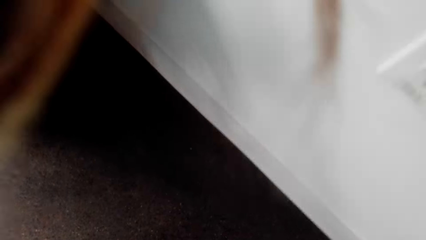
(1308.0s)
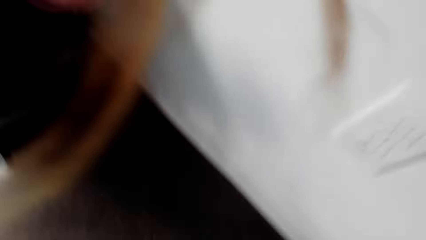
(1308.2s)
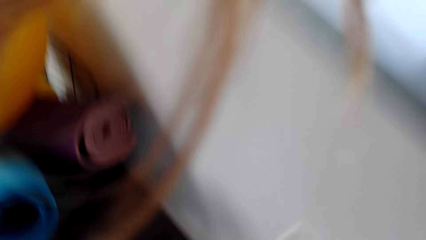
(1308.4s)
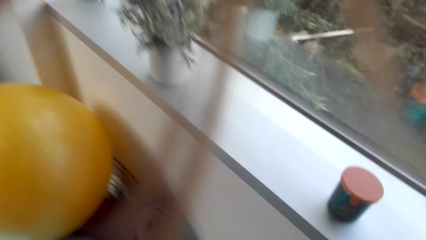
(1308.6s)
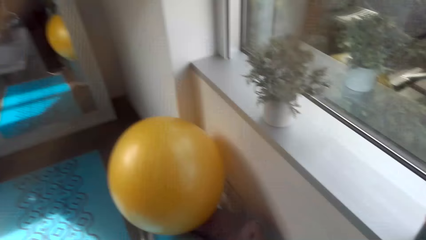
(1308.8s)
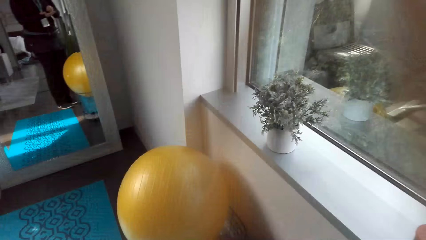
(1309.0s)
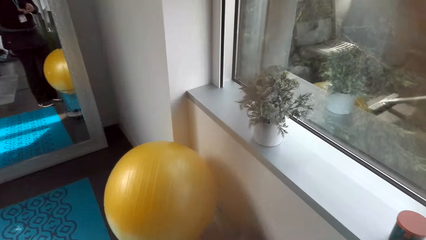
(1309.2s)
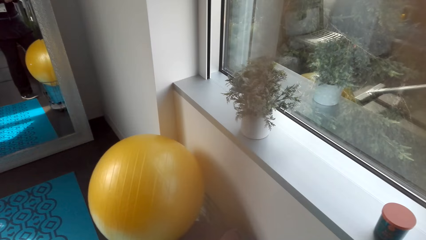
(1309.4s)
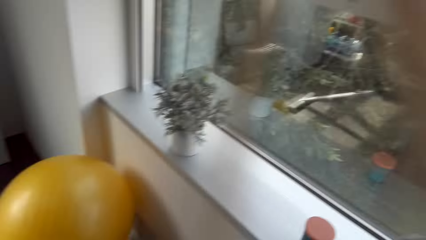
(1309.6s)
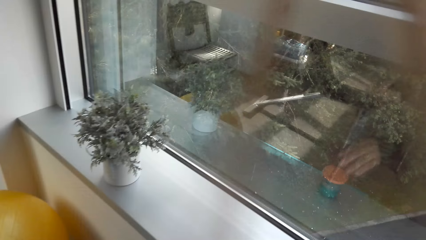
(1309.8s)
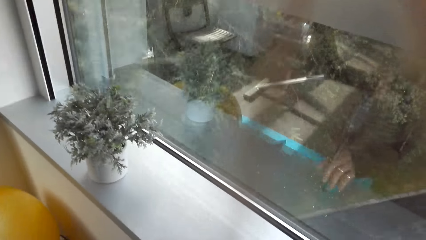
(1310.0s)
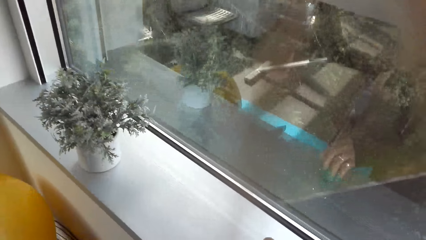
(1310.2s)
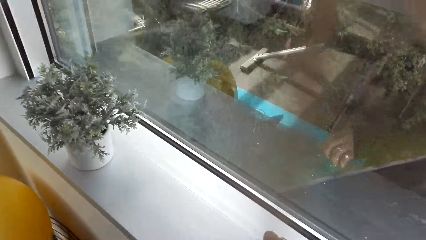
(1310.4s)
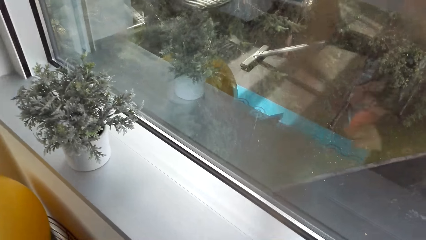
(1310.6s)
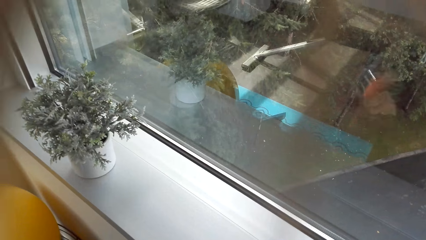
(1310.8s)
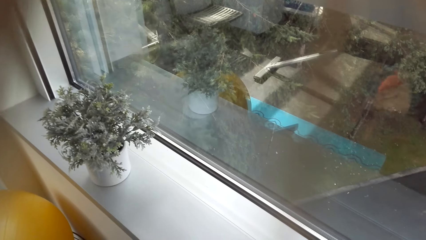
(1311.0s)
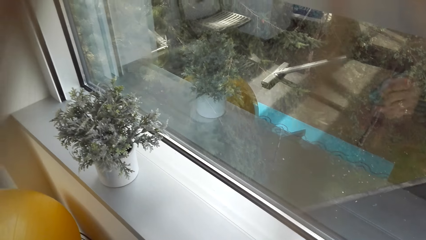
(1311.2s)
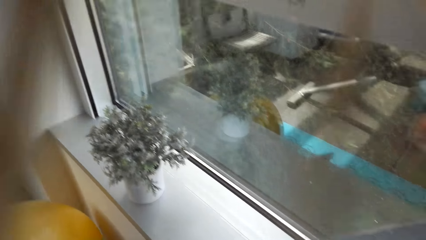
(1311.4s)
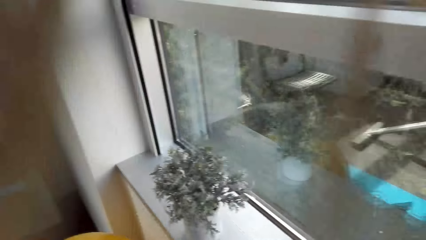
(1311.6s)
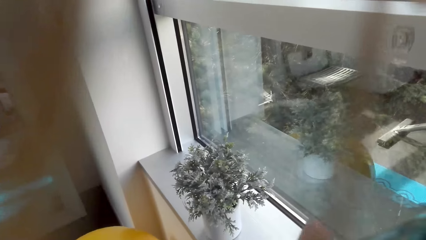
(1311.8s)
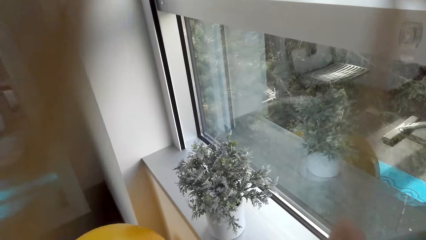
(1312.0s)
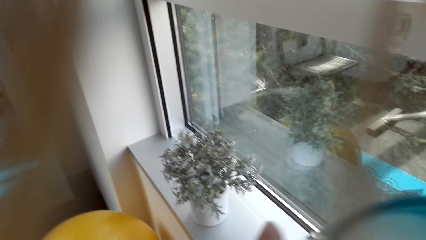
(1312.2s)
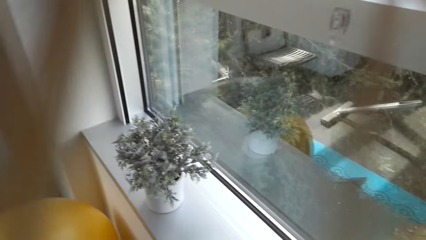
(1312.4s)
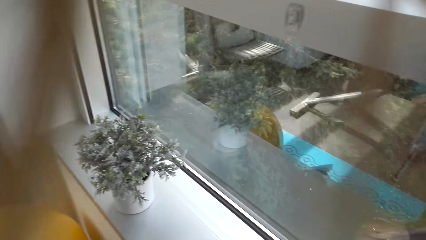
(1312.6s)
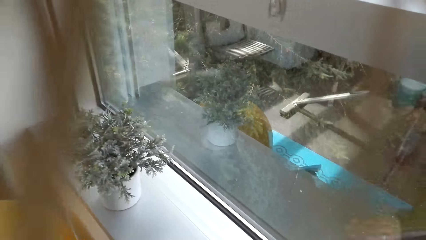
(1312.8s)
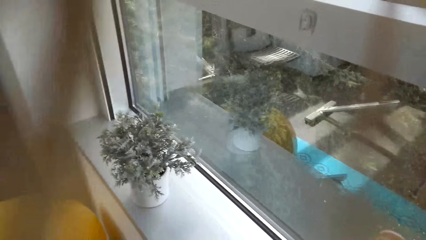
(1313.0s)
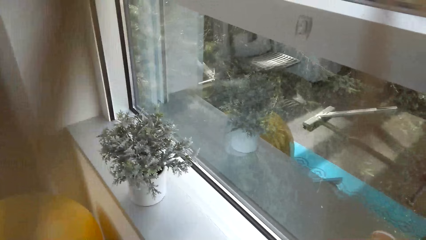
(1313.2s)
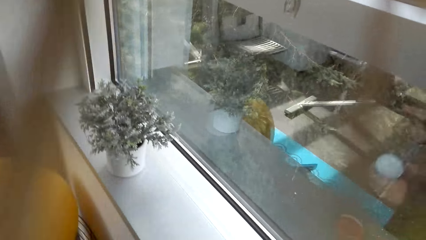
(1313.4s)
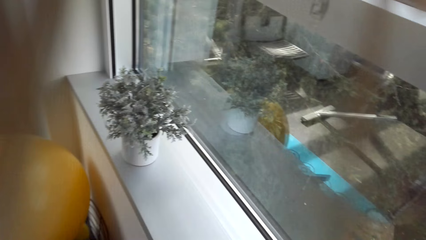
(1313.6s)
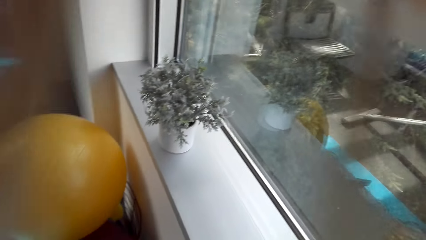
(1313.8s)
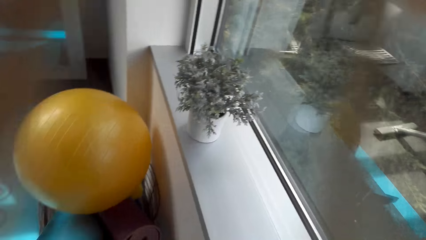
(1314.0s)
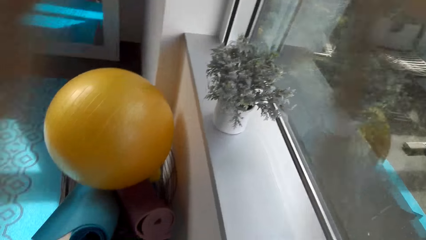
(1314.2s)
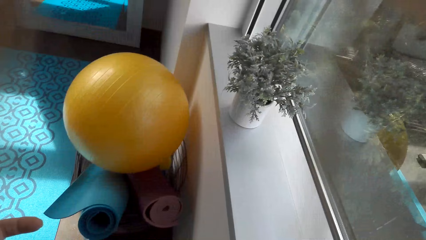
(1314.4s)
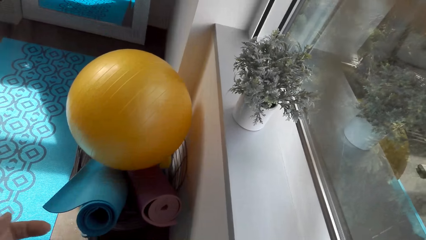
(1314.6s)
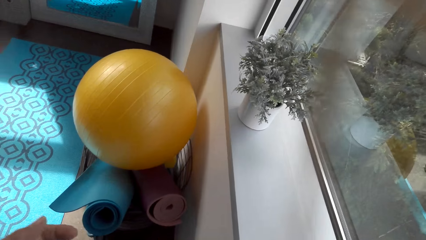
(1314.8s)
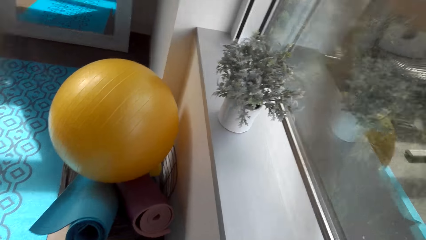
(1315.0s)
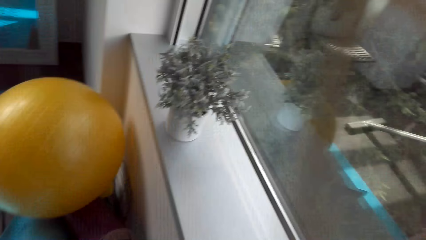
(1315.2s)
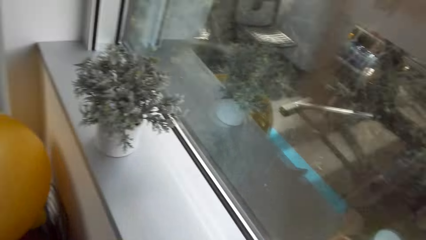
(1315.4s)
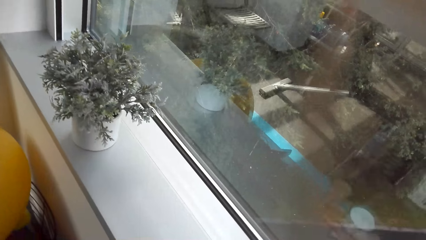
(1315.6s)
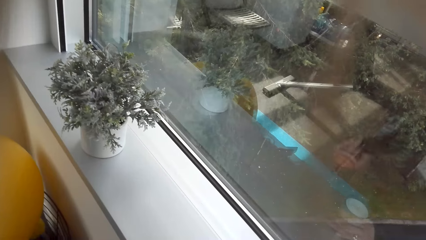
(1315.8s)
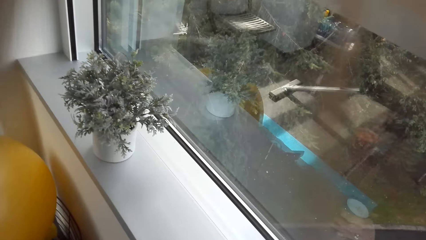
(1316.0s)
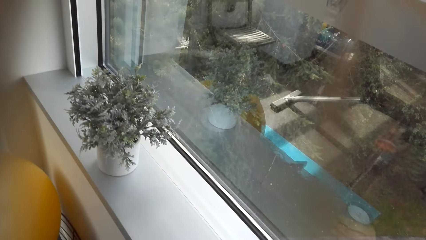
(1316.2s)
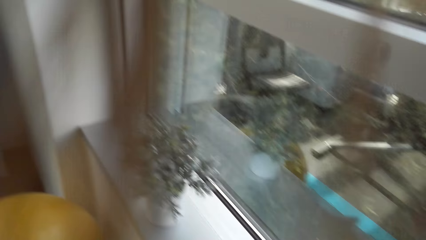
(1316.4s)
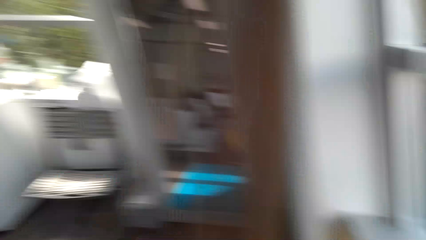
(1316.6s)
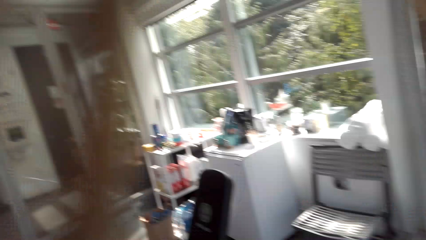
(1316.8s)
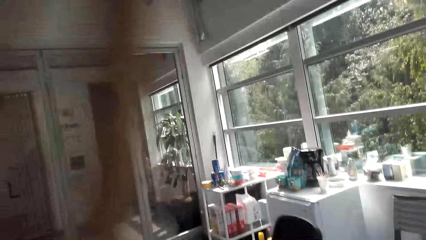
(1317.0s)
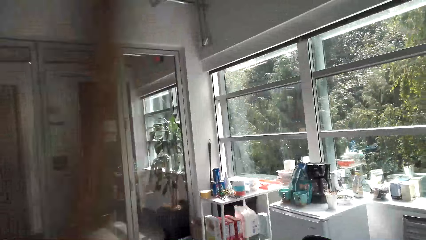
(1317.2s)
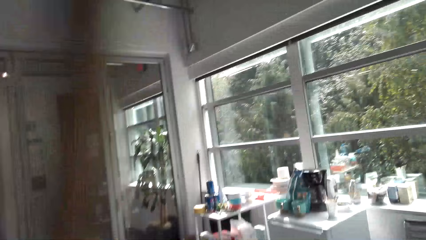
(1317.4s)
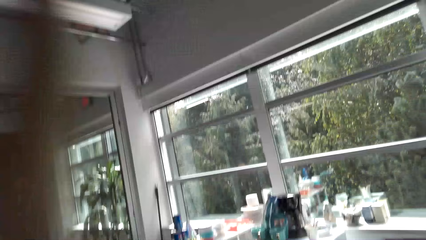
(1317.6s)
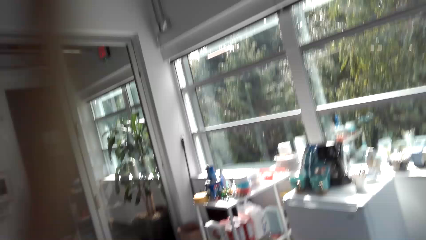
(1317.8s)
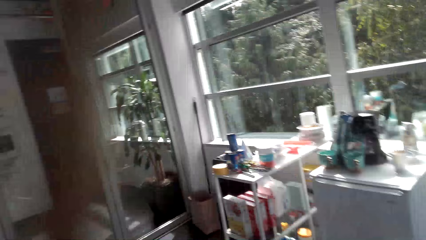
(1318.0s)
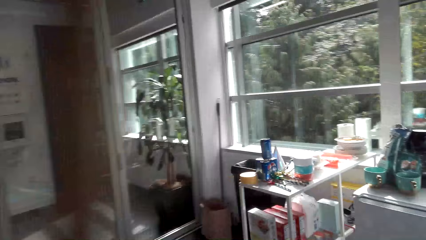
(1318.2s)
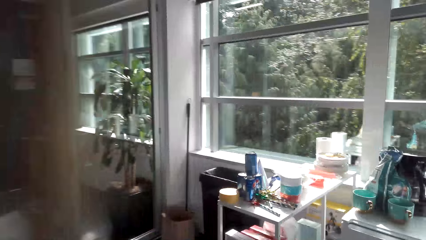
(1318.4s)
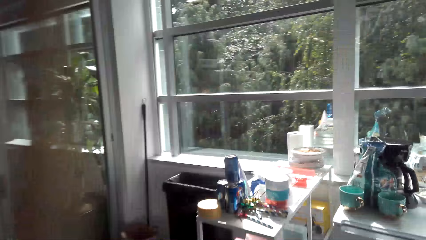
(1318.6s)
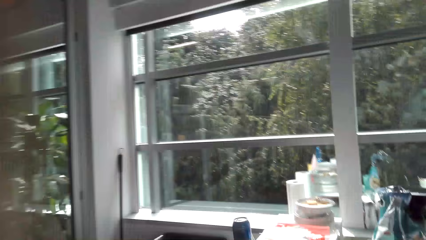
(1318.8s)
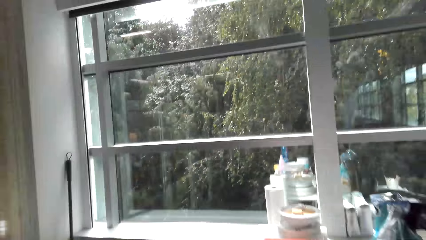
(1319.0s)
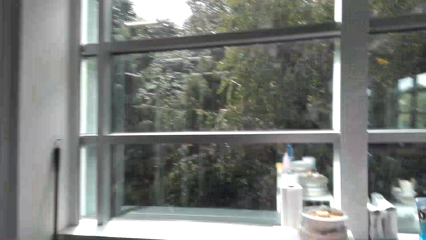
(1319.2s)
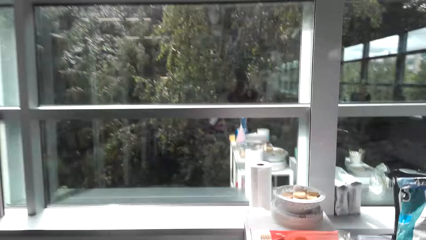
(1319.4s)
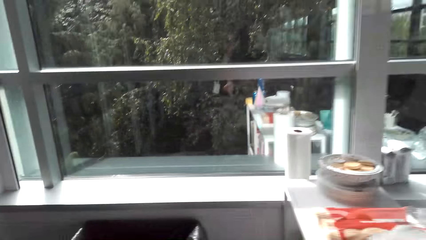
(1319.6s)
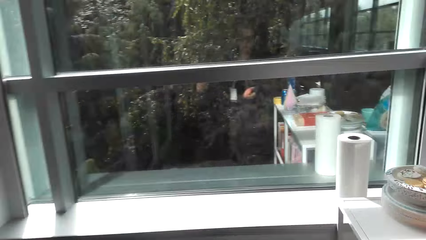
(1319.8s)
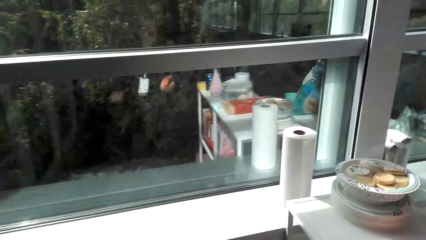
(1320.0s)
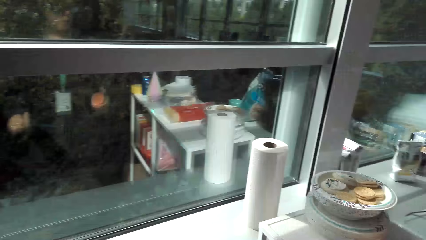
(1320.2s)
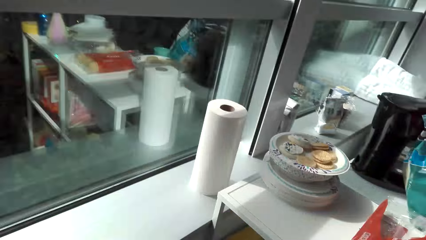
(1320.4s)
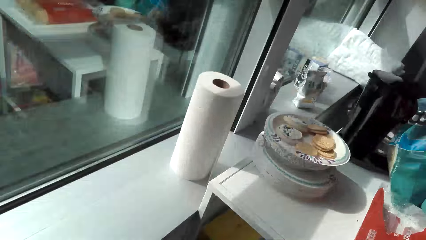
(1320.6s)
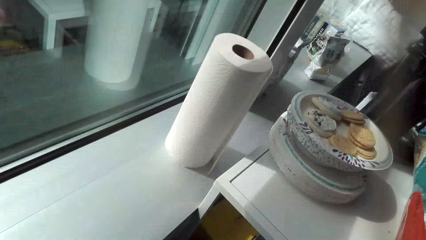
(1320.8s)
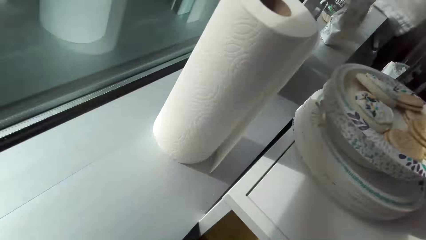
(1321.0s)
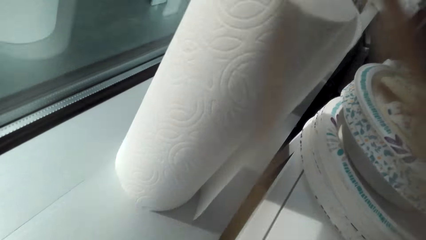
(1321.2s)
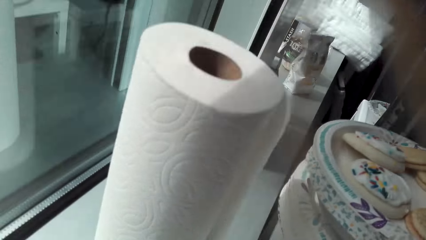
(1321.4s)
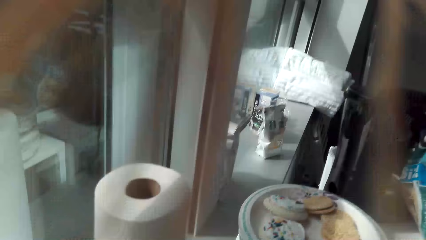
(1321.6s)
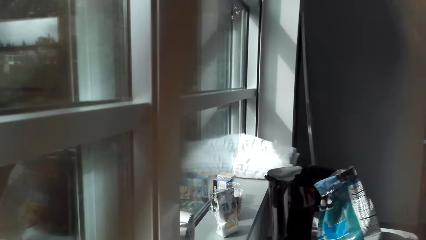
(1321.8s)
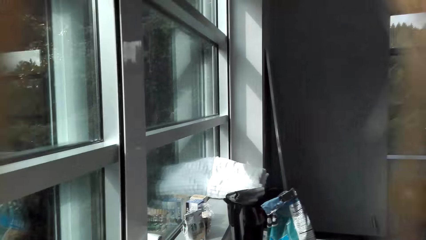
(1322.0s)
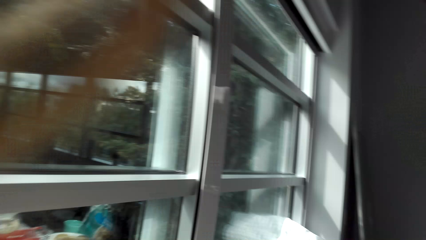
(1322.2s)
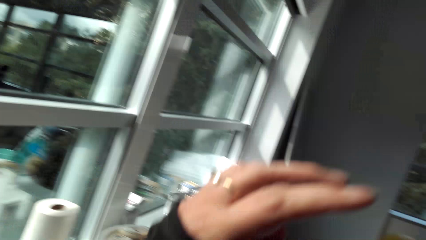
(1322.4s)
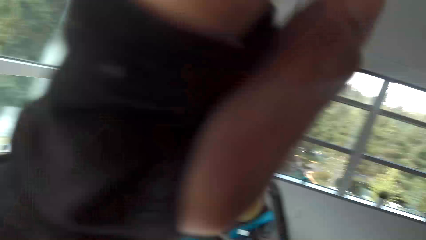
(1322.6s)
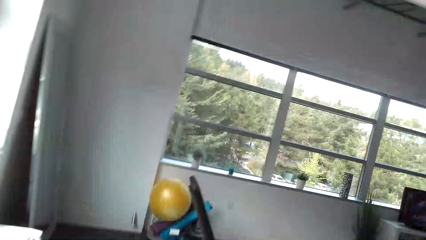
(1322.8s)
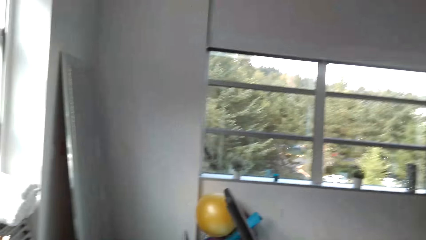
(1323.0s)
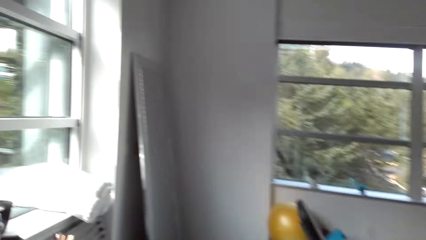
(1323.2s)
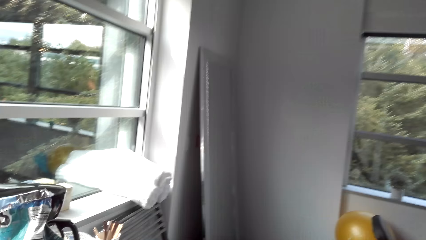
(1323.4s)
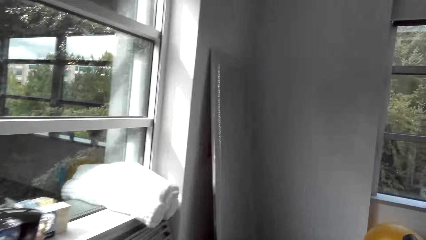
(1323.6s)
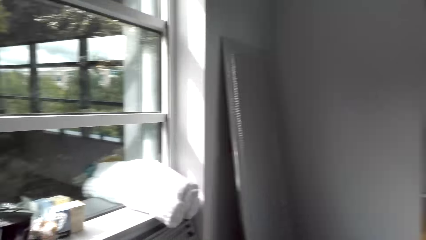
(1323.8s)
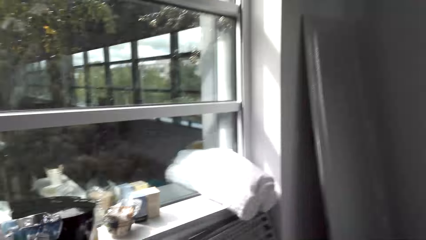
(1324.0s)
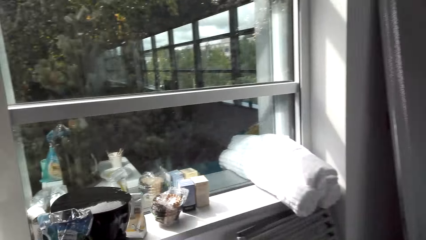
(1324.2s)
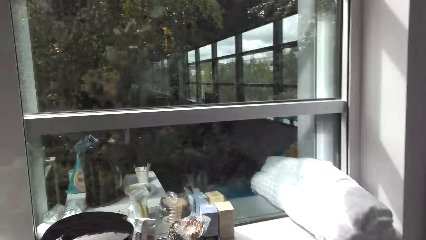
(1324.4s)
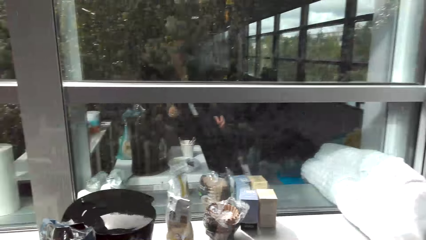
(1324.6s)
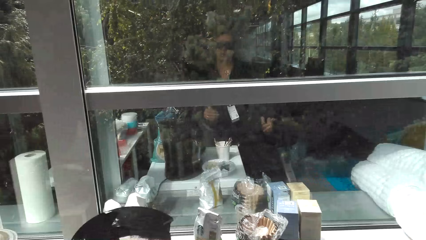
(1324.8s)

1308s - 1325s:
The camera wearer takes the container from the window pane. They put the container on the window pane and walk in the house.
